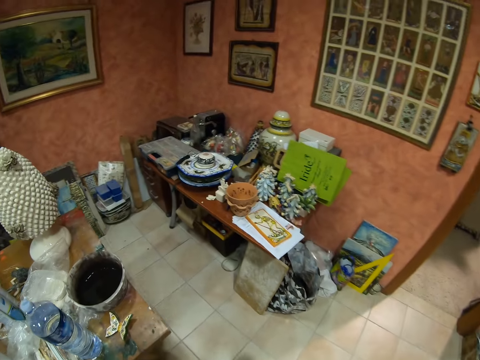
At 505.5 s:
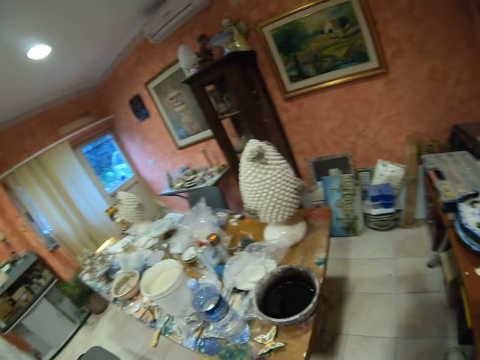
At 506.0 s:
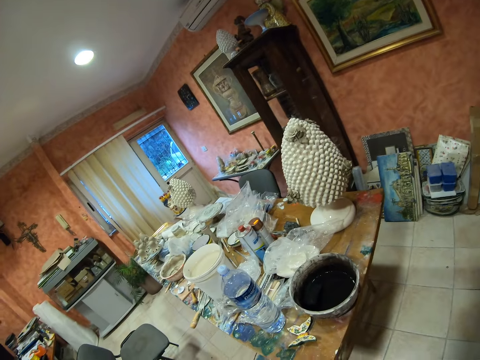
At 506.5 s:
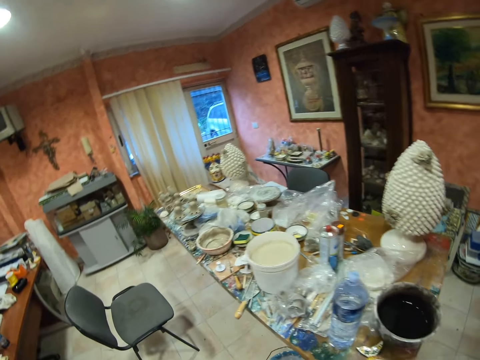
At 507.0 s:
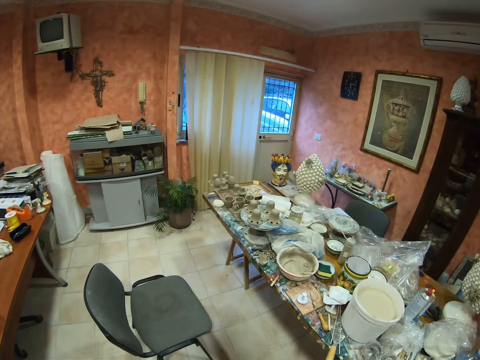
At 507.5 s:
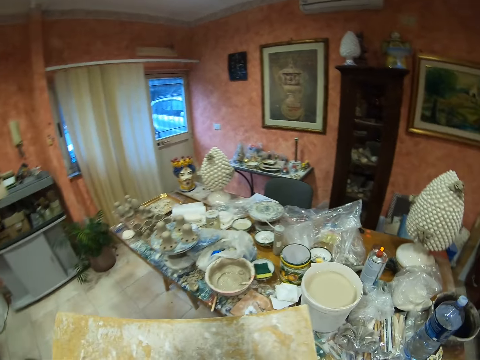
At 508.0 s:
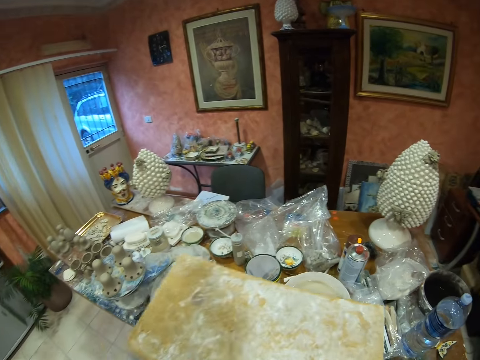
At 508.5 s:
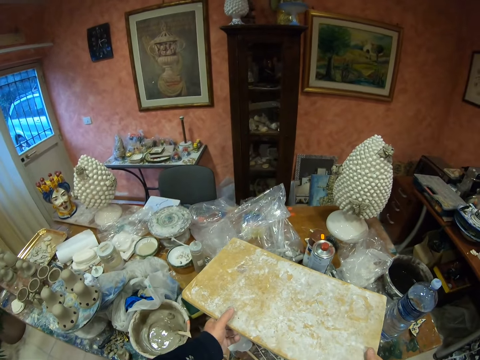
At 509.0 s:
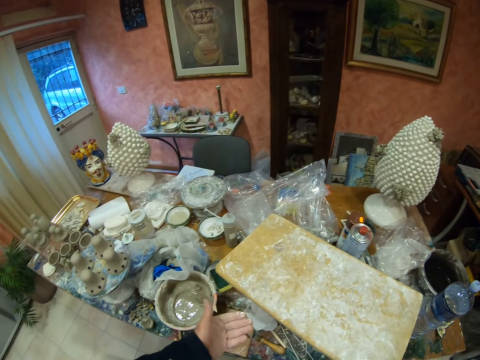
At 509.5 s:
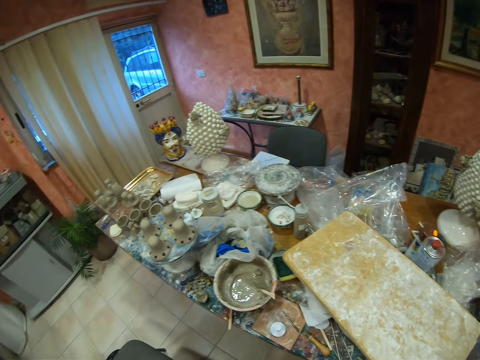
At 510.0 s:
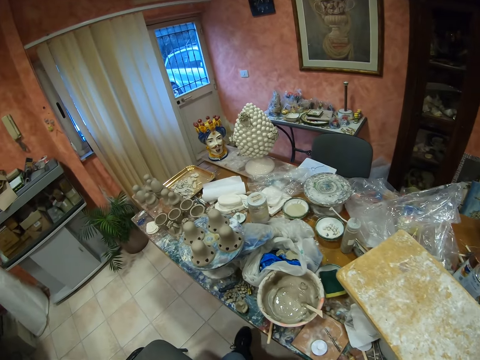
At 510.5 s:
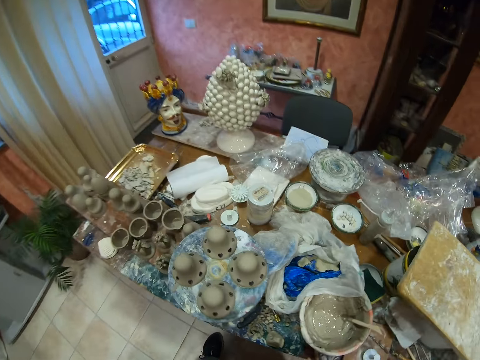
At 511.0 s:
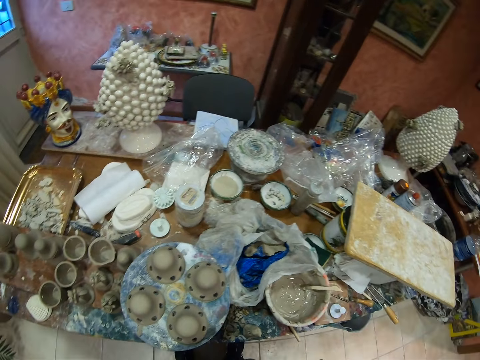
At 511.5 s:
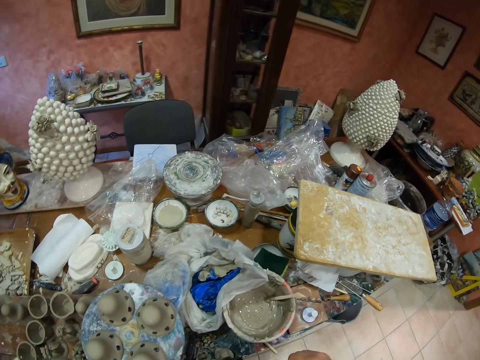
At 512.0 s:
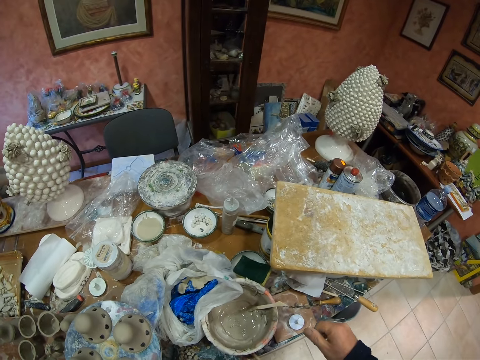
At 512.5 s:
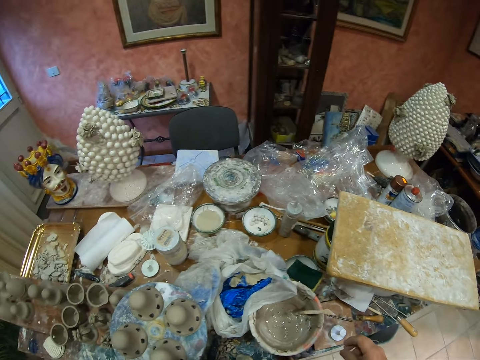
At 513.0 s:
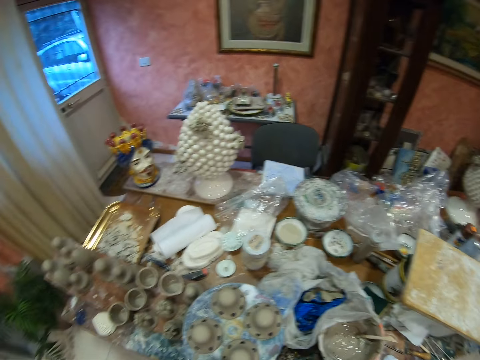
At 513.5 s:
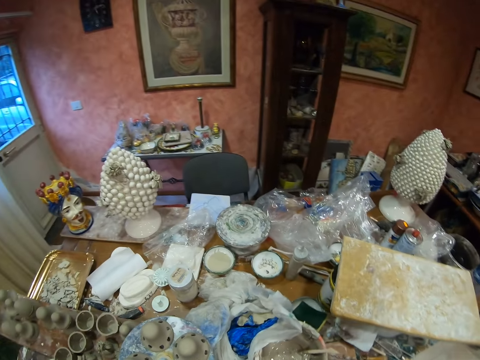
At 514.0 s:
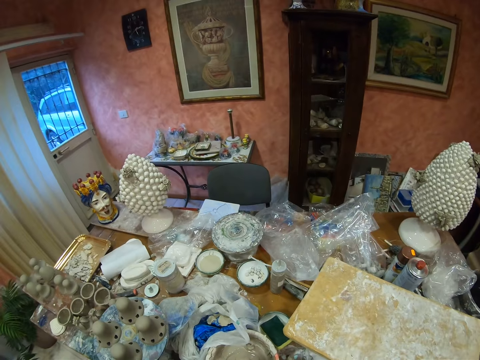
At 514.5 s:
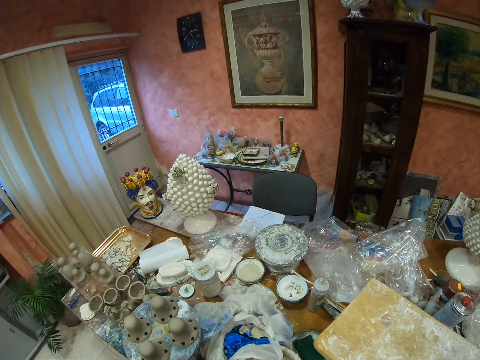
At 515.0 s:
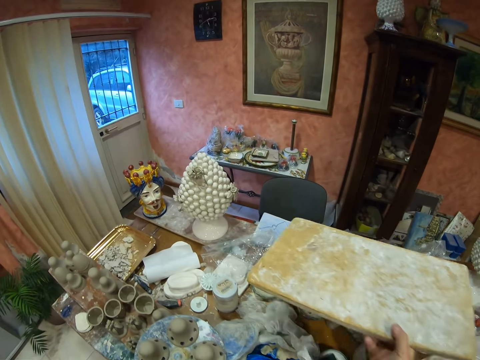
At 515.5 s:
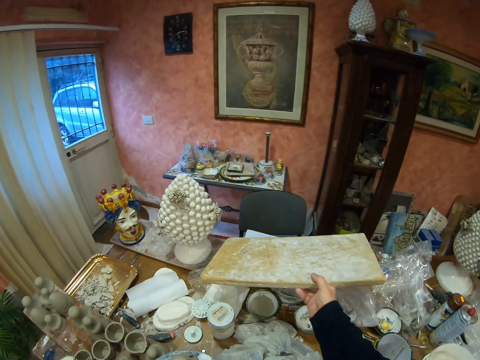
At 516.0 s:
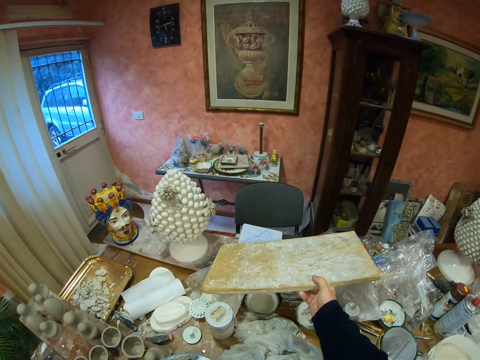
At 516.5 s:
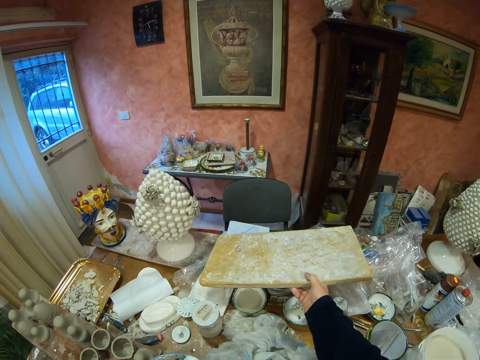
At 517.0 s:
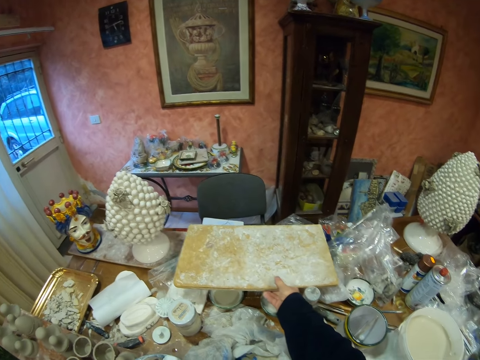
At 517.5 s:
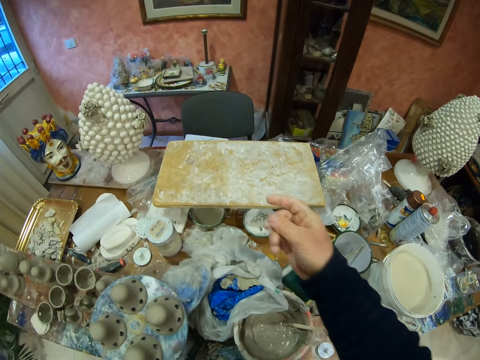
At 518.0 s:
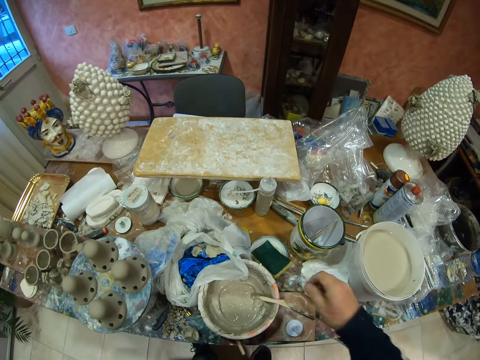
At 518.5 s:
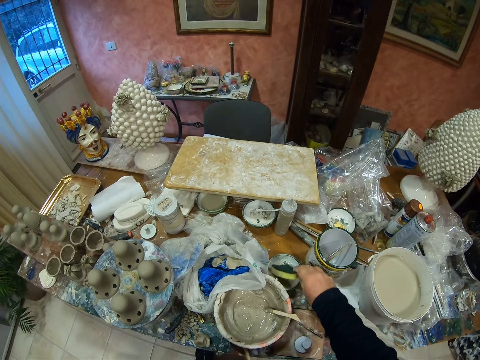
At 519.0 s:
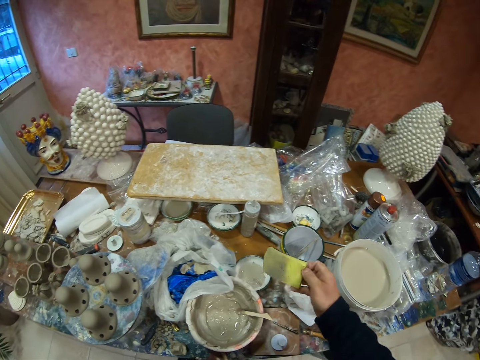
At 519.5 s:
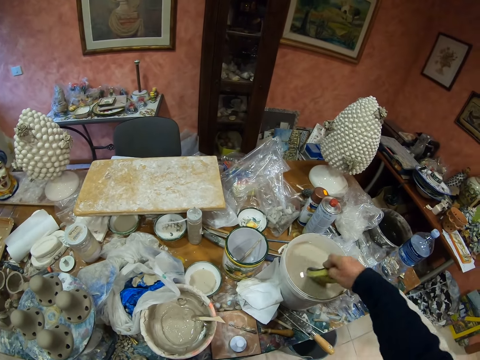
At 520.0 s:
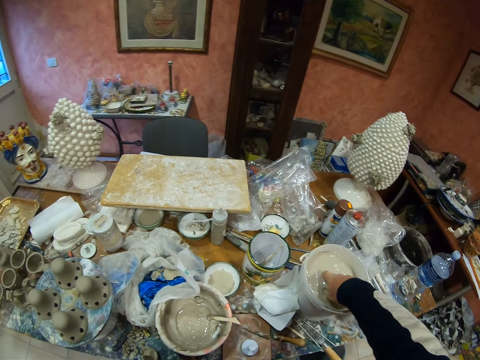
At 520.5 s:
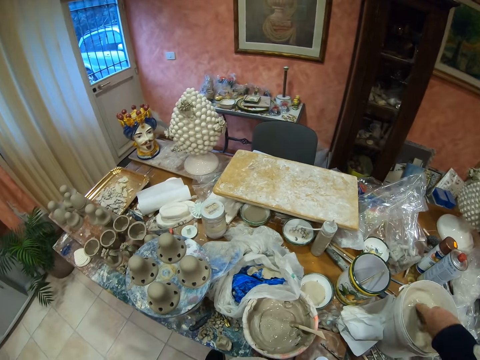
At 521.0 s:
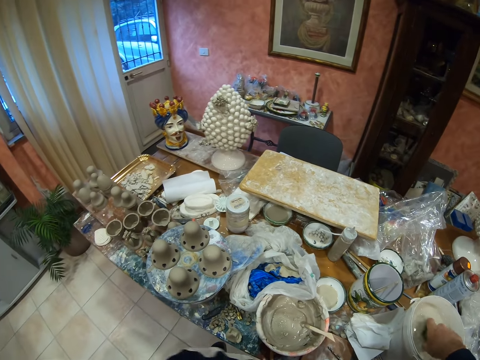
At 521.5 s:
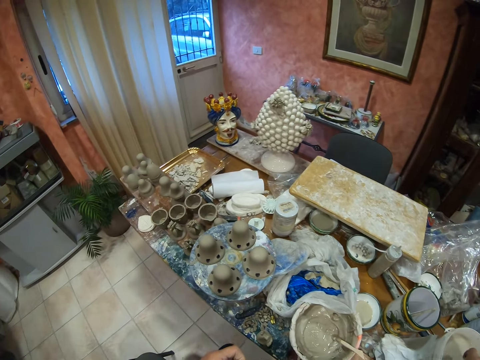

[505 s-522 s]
The camera wearer picks up the chopping board. They place the chopping board on the bucket. They look around. They pick up the chopping board. They move the board. They put away the chopping board. They put the timber wood down. They pick a sponge from the table. They dip the sponge in the molding liquid. They press the sponge.

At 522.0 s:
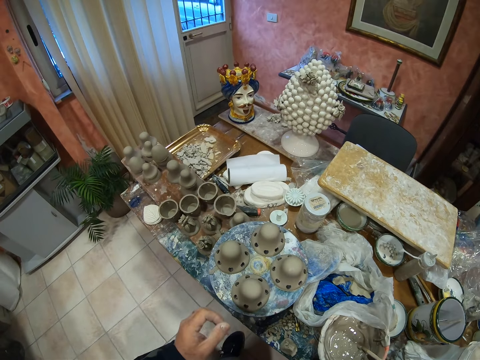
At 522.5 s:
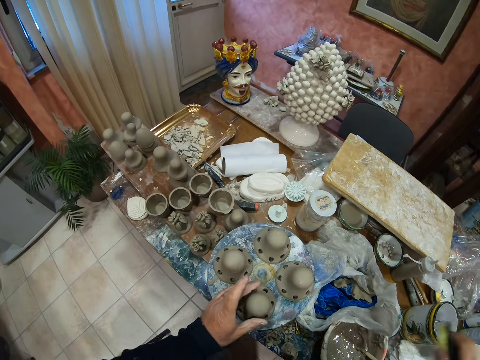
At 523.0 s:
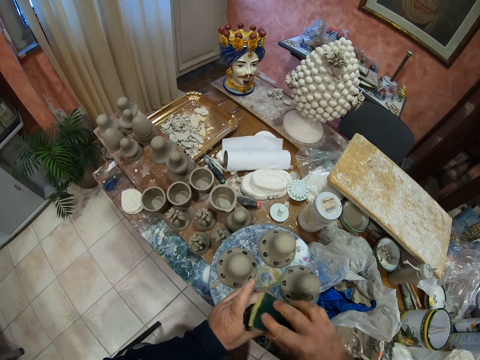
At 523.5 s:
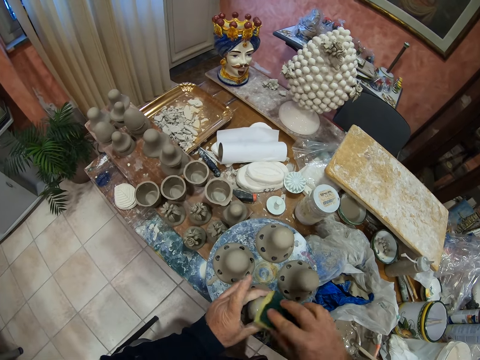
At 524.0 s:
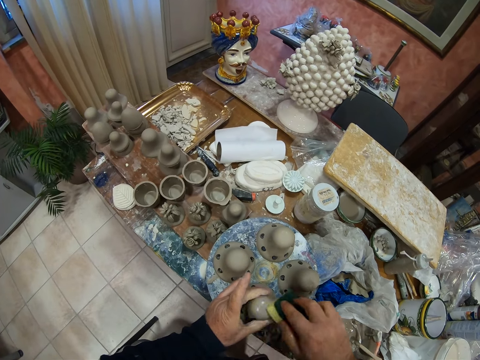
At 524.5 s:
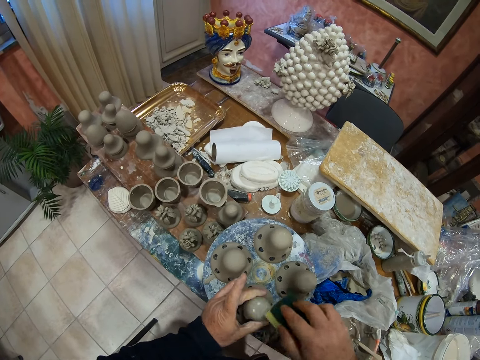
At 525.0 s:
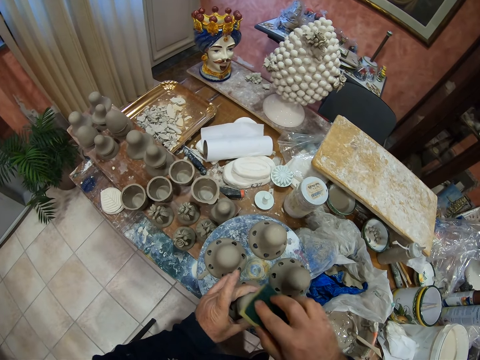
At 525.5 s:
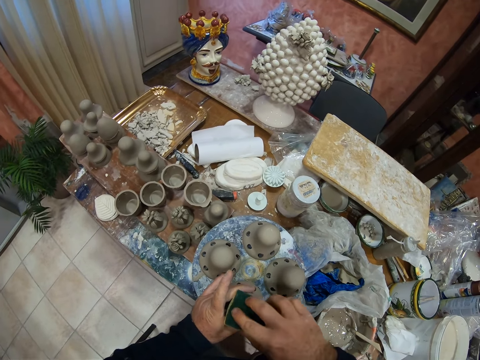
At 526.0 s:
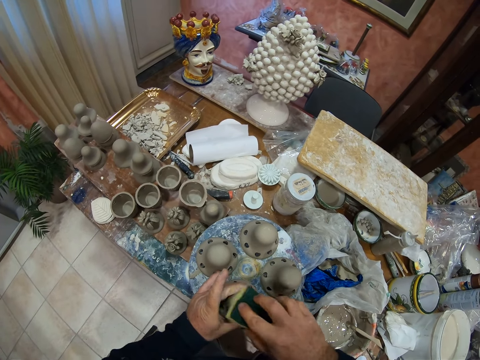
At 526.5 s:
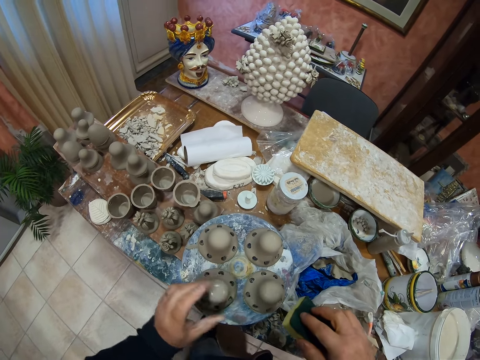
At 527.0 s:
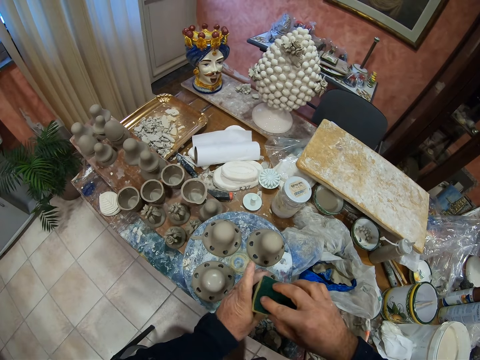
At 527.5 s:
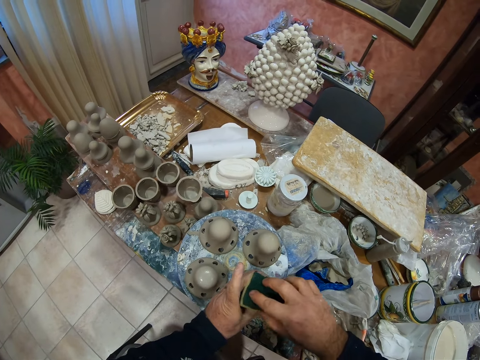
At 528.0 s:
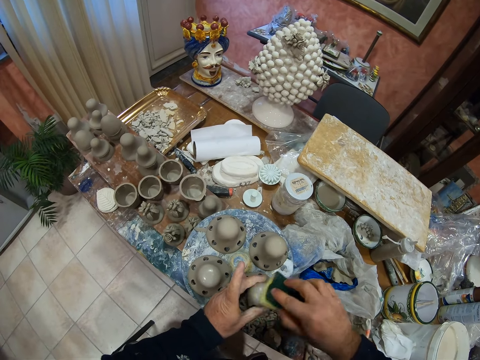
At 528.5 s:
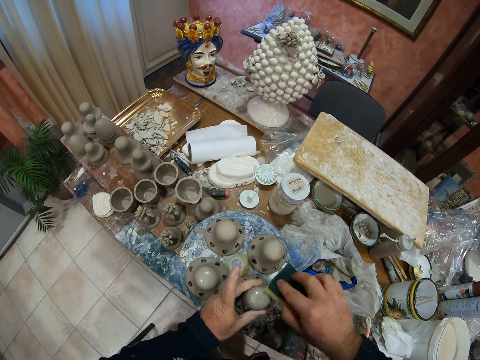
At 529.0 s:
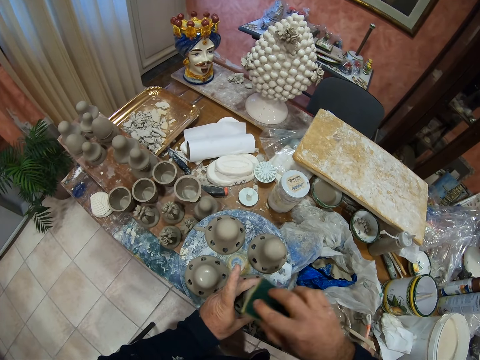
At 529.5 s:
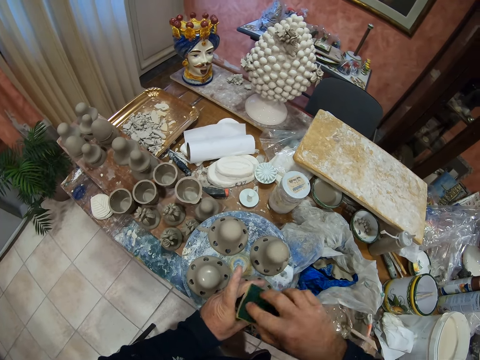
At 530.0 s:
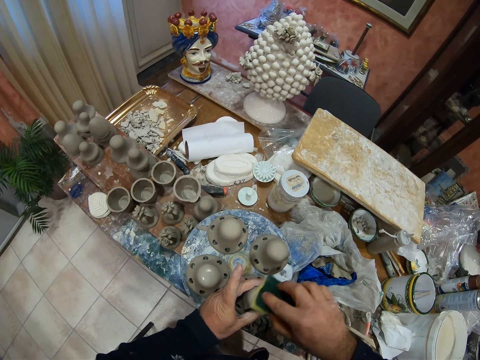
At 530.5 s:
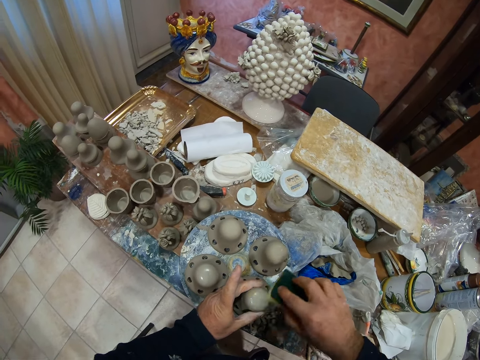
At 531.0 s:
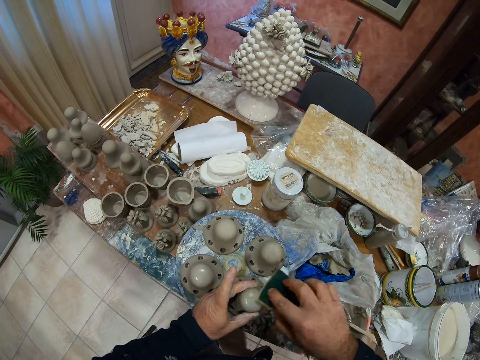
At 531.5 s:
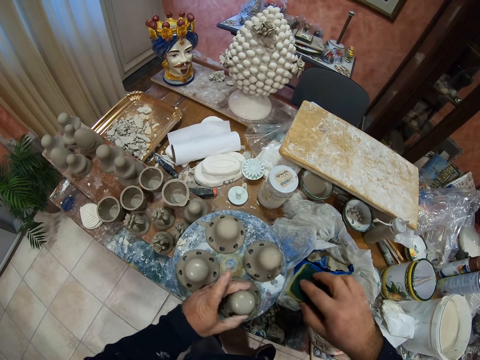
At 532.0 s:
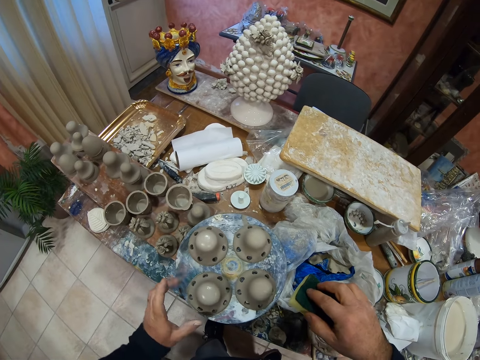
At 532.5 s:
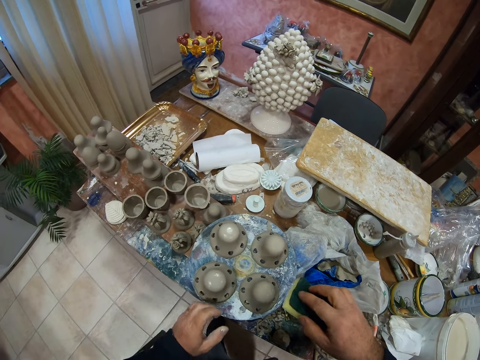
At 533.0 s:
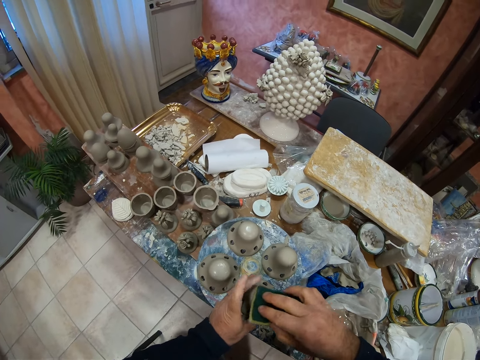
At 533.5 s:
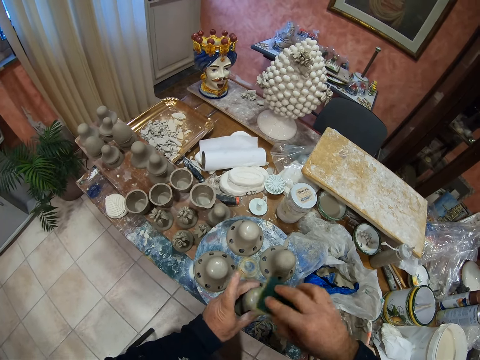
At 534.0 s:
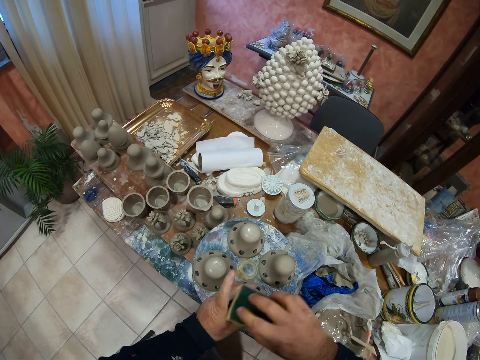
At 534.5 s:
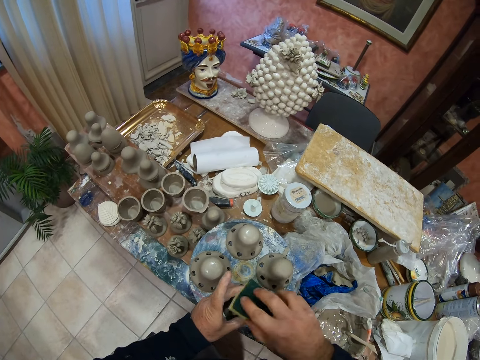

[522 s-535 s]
The camera wearer wipes the pottery clay molds with the sponge.
